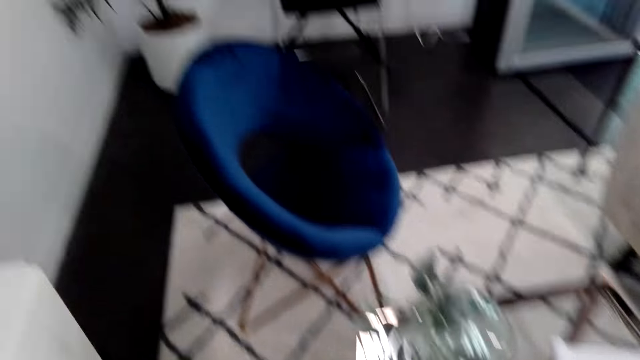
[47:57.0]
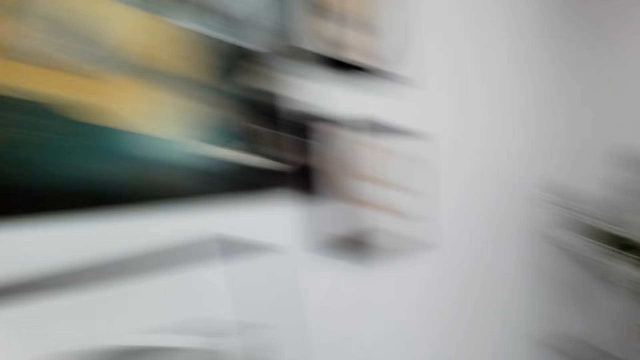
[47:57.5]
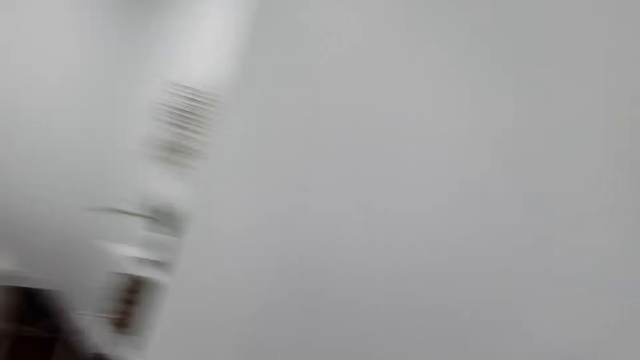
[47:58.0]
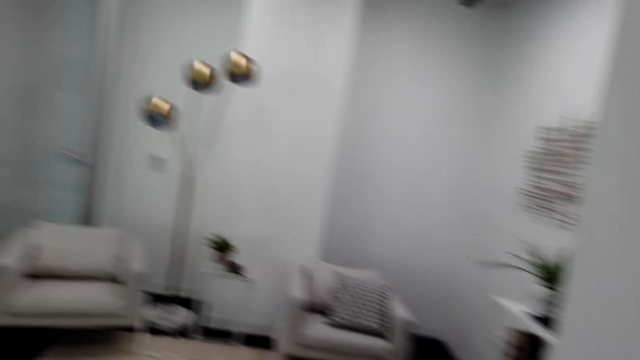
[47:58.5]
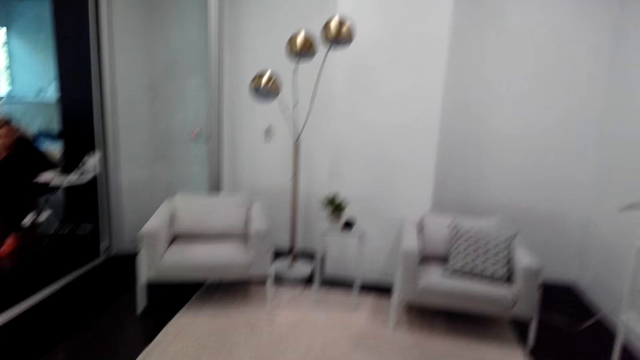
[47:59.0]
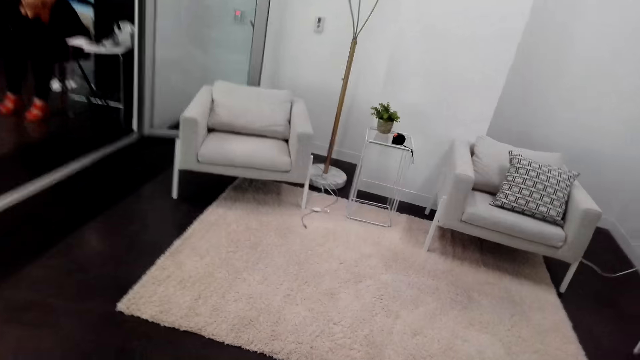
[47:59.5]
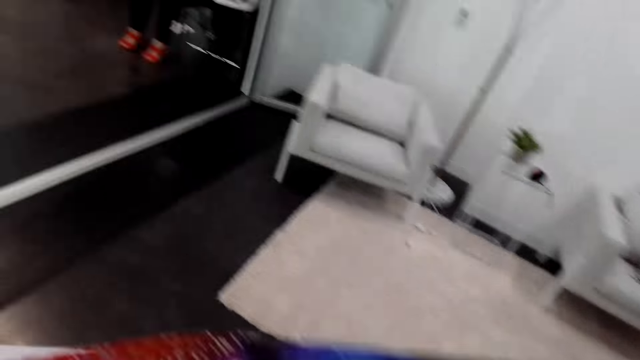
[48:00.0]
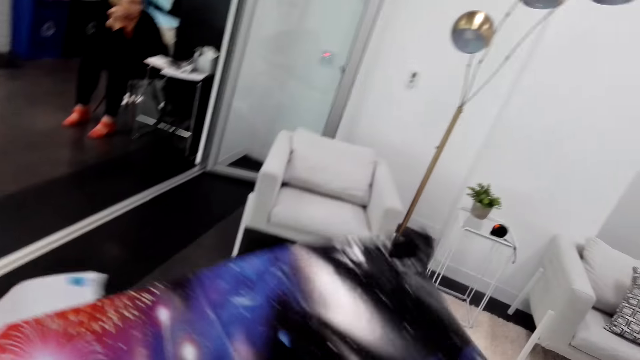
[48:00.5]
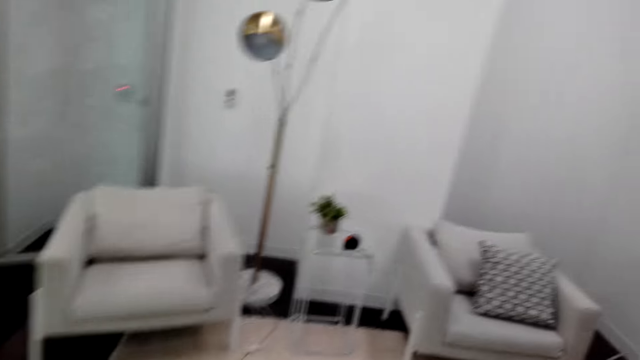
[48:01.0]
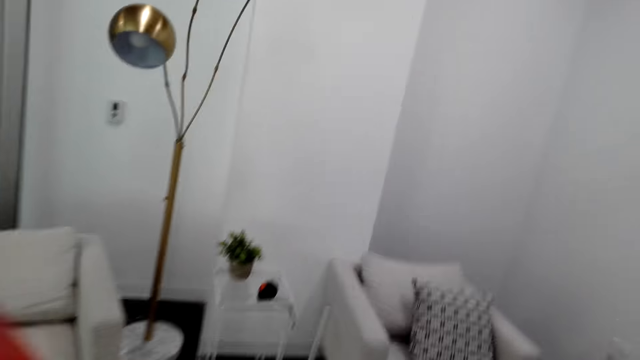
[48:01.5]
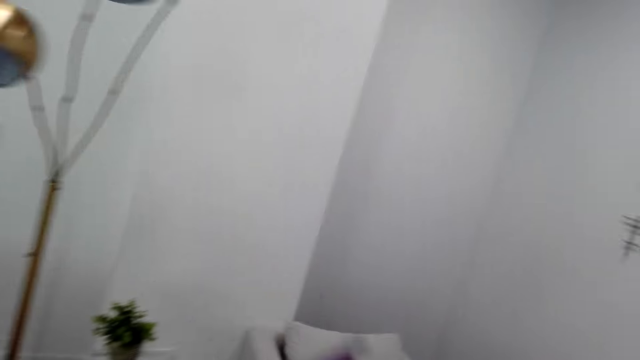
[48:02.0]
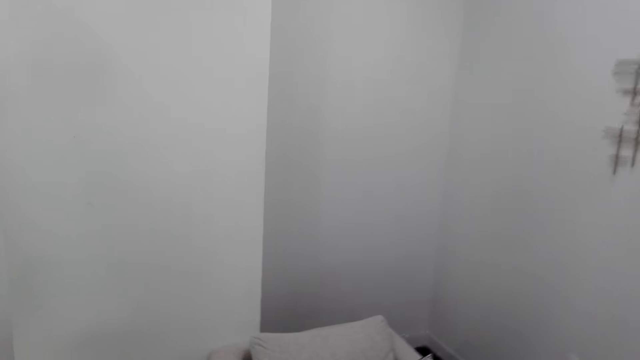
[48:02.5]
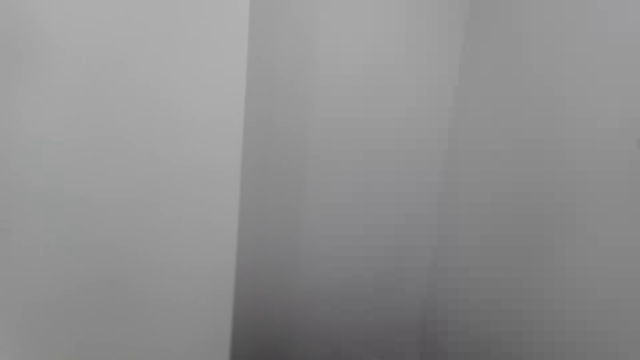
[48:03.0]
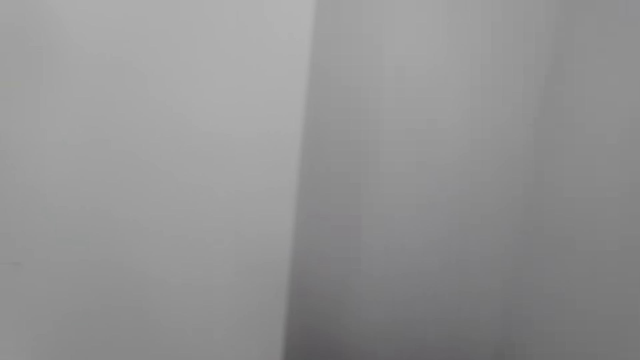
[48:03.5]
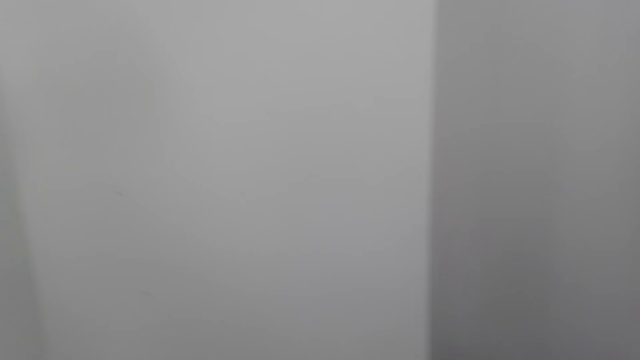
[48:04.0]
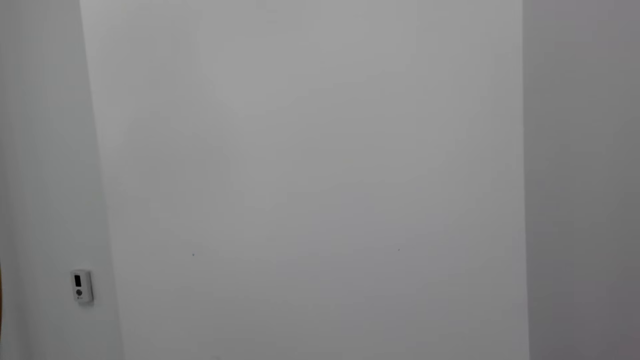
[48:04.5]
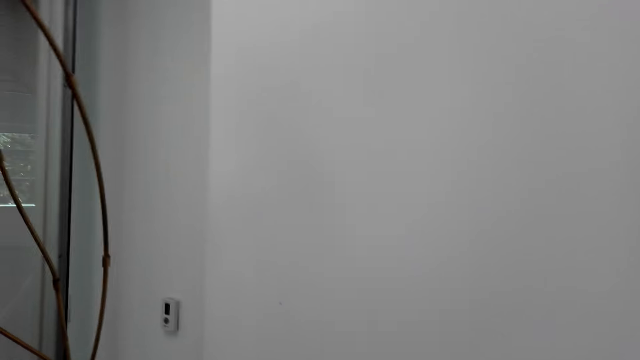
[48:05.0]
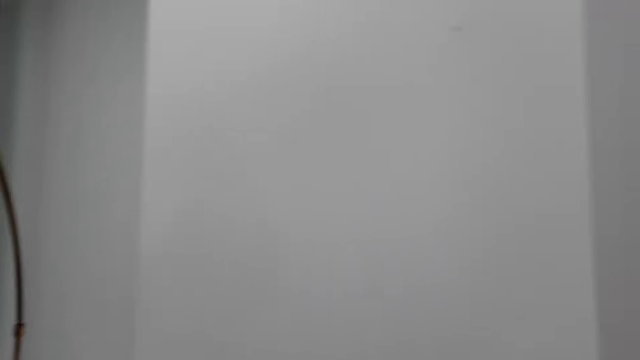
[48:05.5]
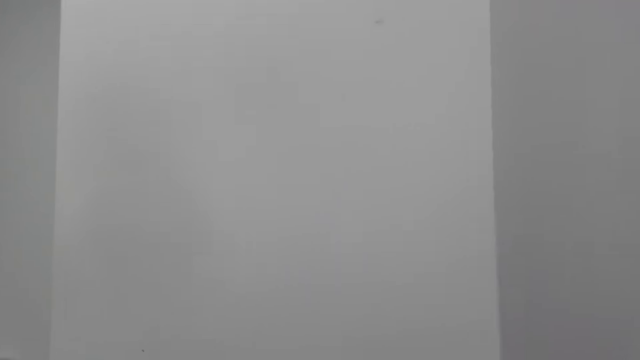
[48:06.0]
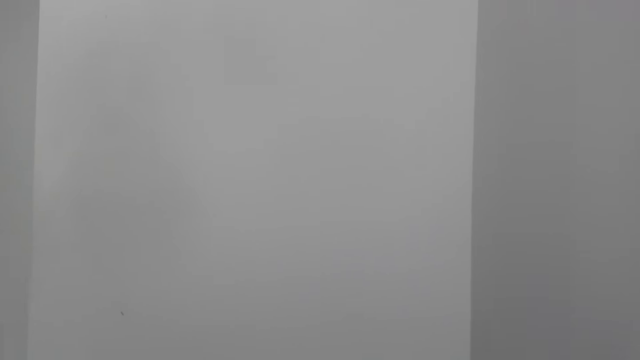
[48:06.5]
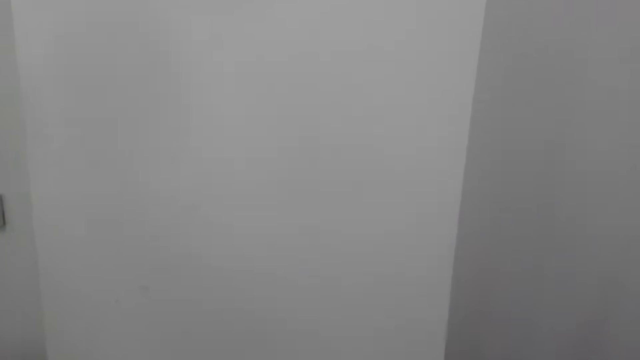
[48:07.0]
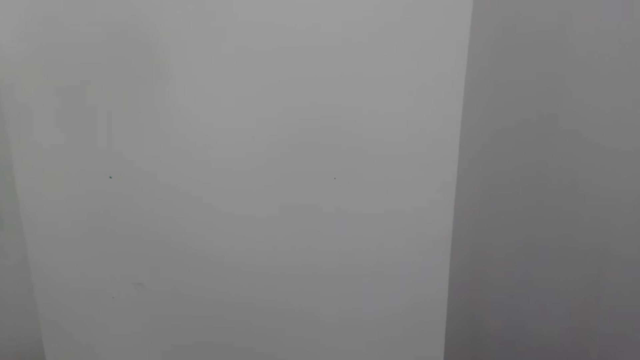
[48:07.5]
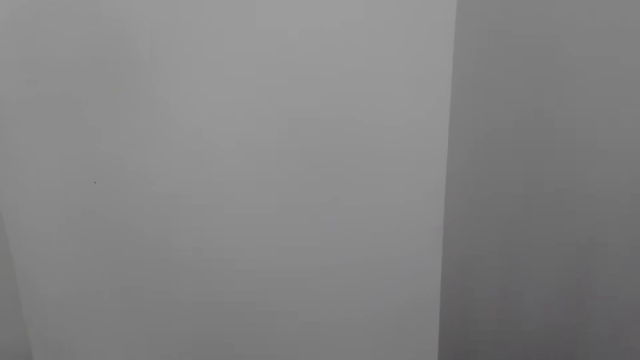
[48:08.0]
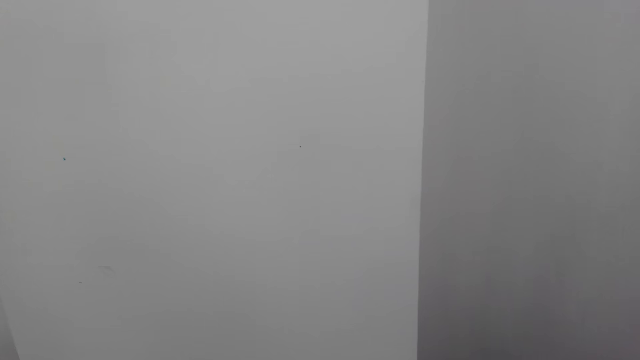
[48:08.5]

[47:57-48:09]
A lady sits on a chair. The camera wearer holds the poster in his hands.

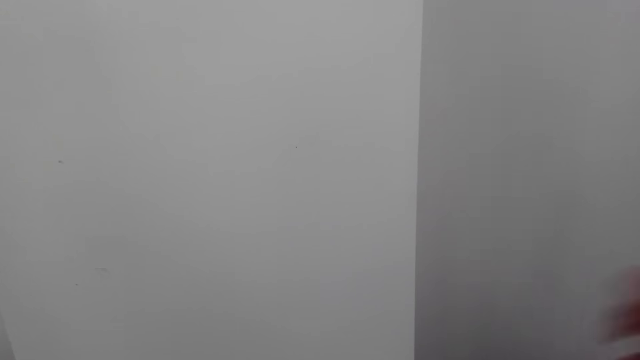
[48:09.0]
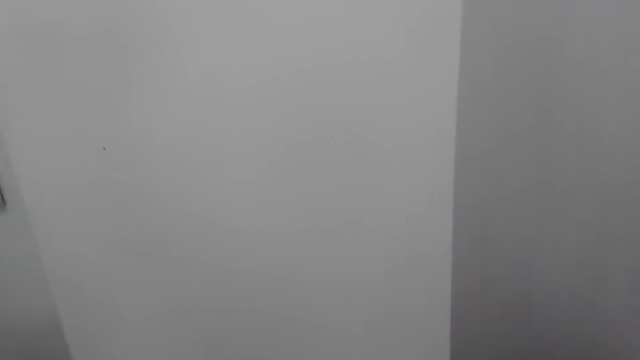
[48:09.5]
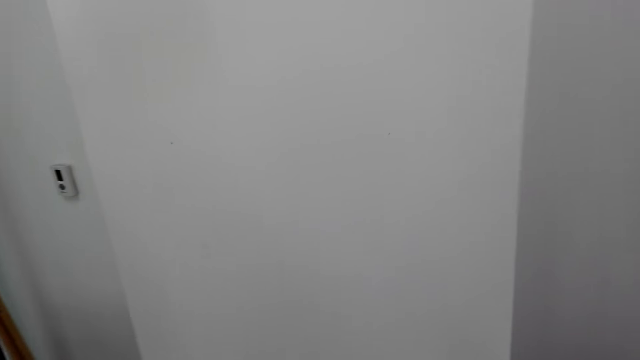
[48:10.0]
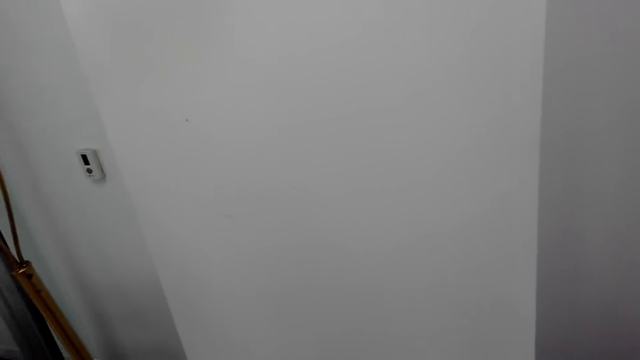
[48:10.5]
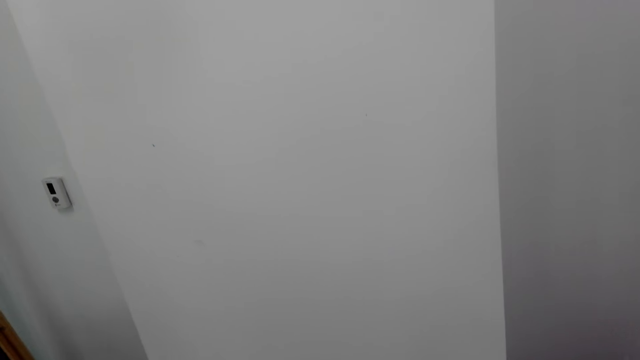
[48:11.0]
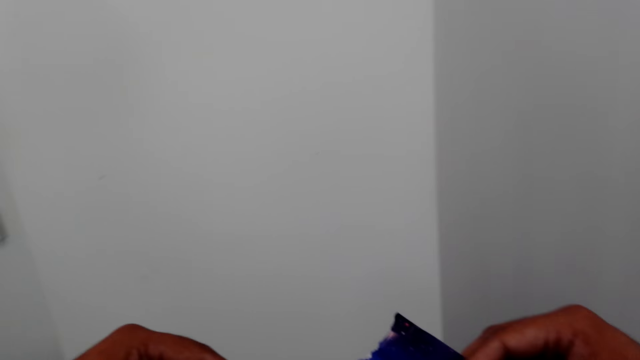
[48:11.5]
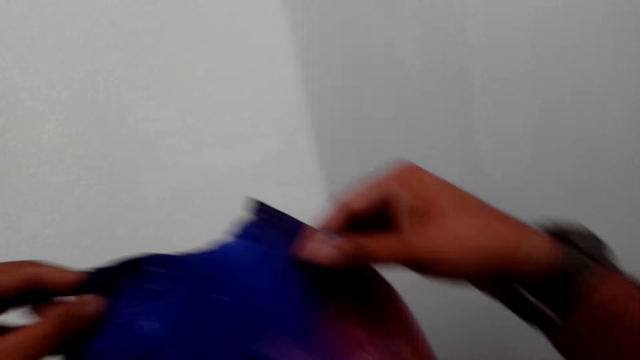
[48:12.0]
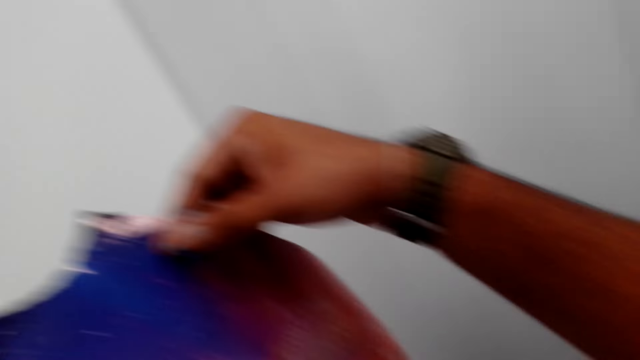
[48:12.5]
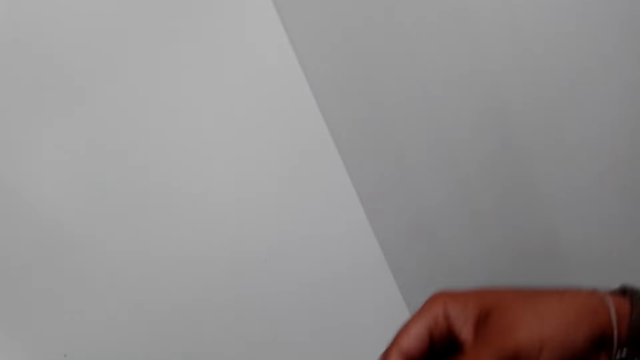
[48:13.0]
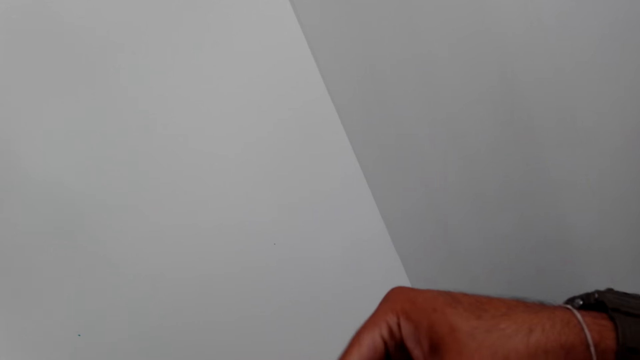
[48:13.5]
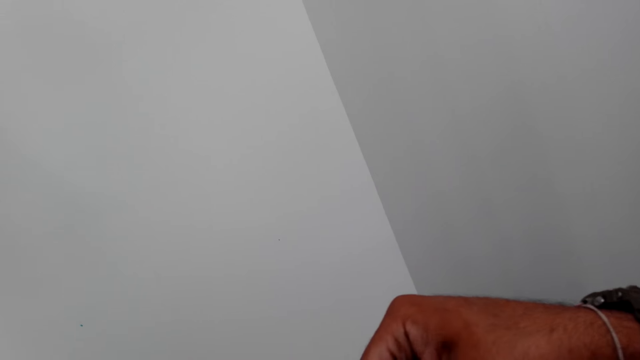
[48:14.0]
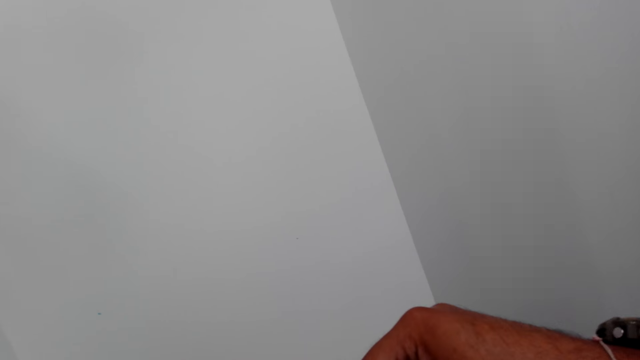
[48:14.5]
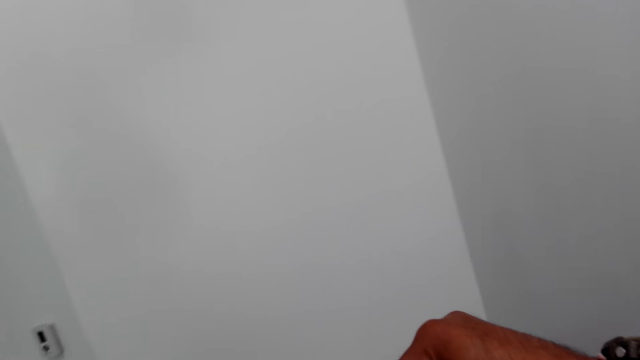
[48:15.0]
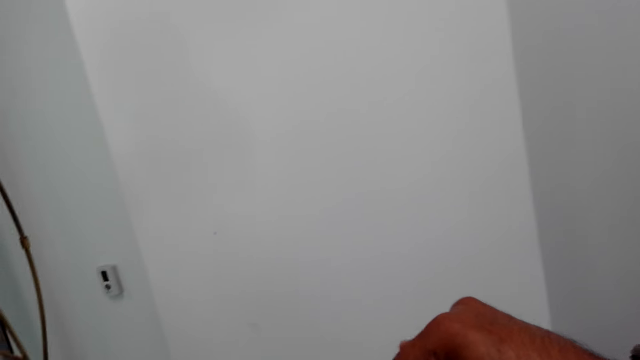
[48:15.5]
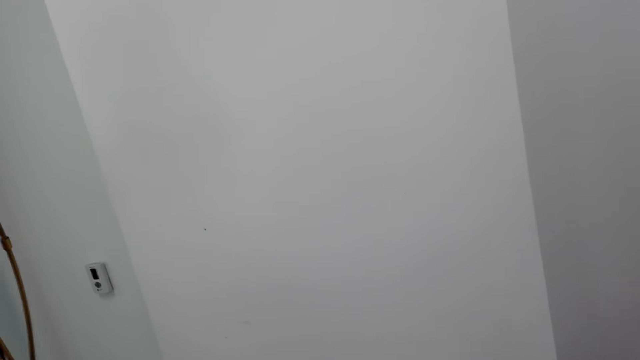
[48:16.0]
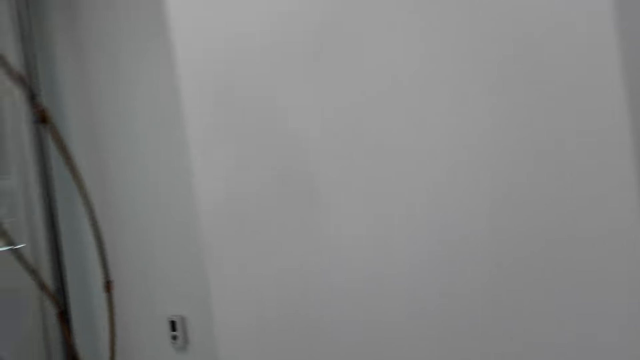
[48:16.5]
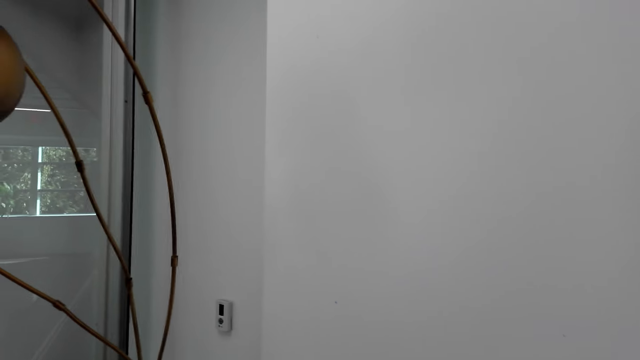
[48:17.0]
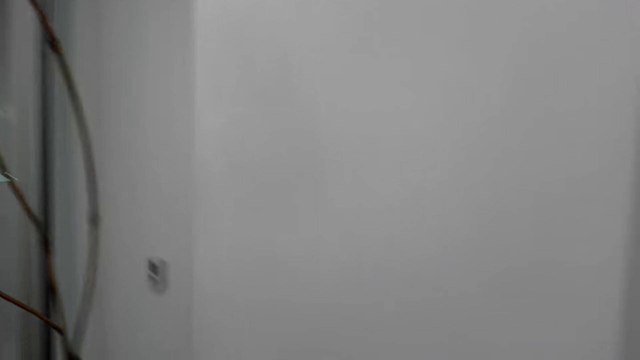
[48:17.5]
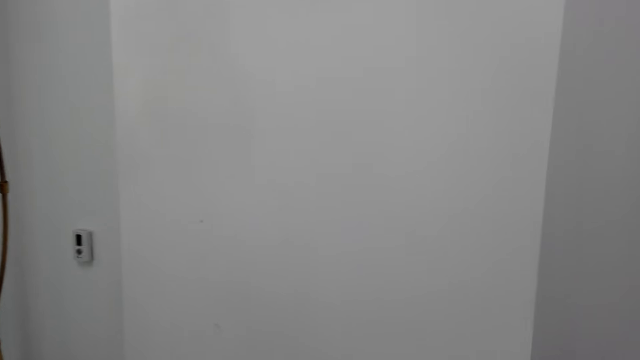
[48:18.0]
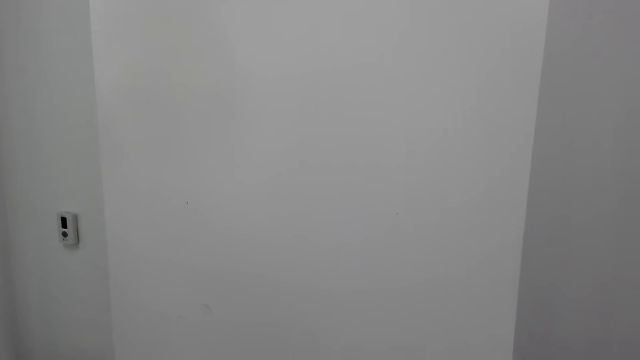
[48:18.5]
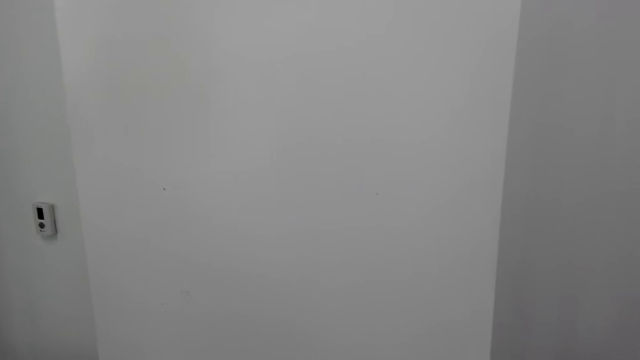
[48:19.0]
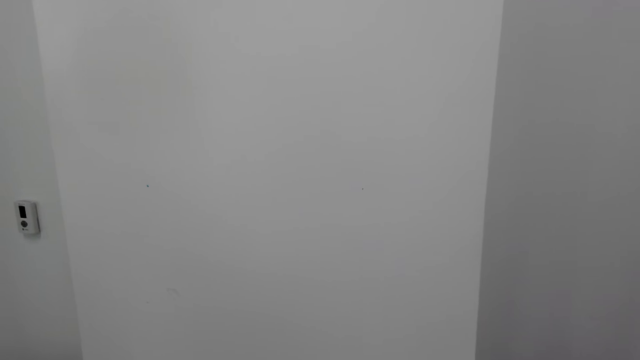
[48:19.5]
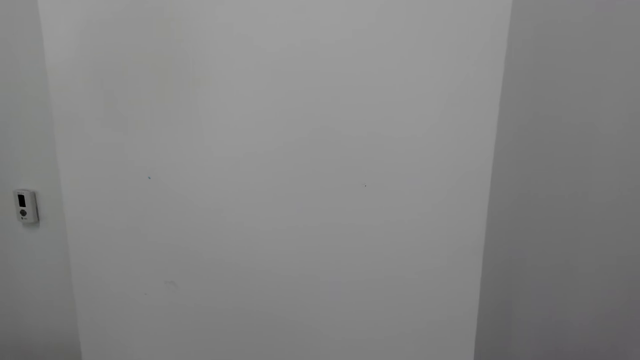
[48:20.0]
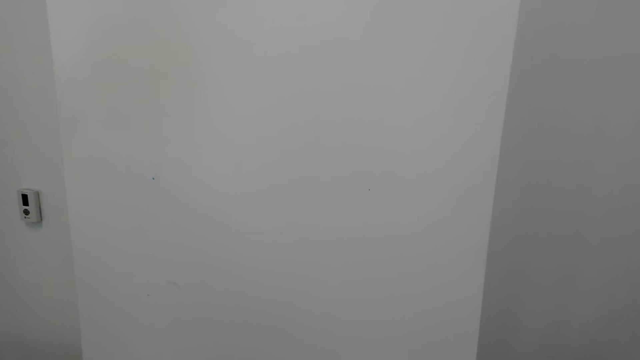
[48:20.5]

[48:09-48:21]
The camera wearer puts gum on the poster.
